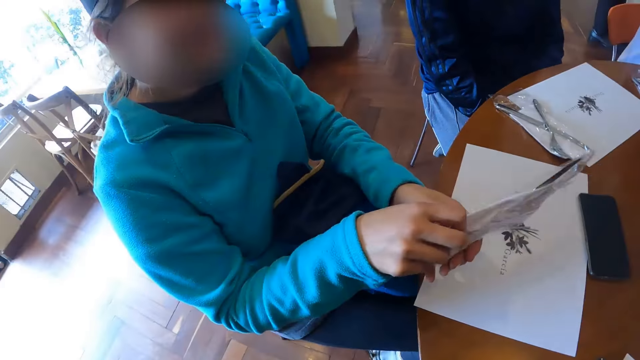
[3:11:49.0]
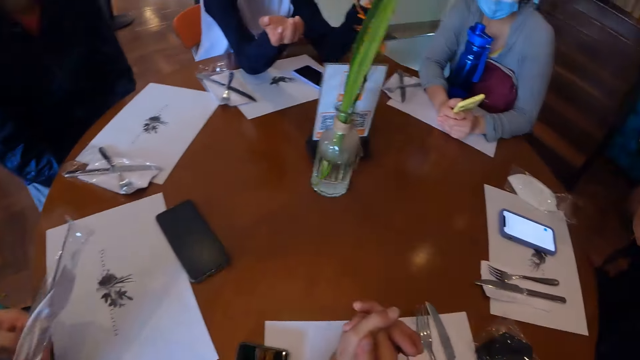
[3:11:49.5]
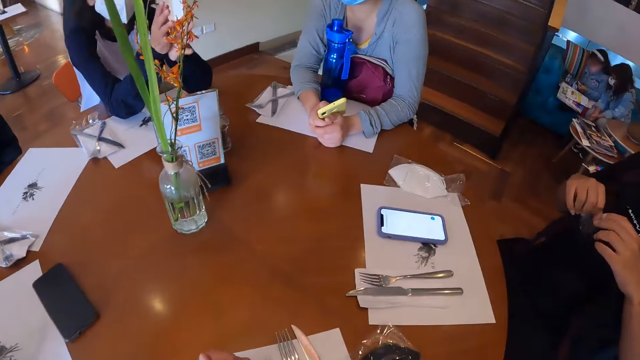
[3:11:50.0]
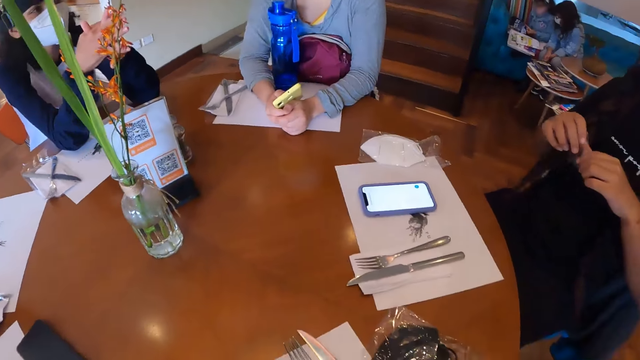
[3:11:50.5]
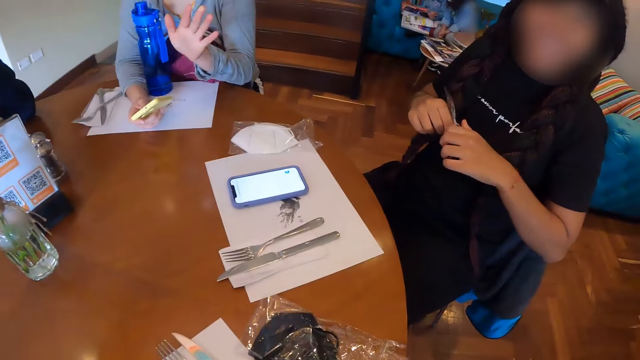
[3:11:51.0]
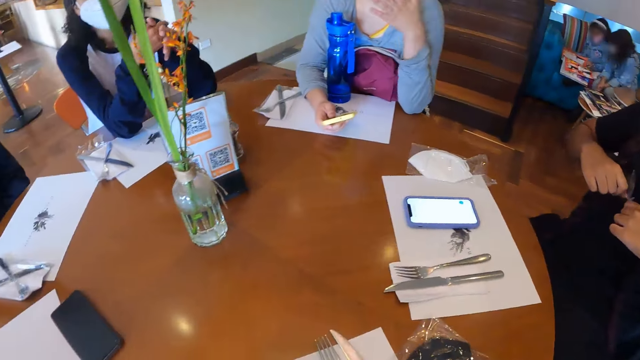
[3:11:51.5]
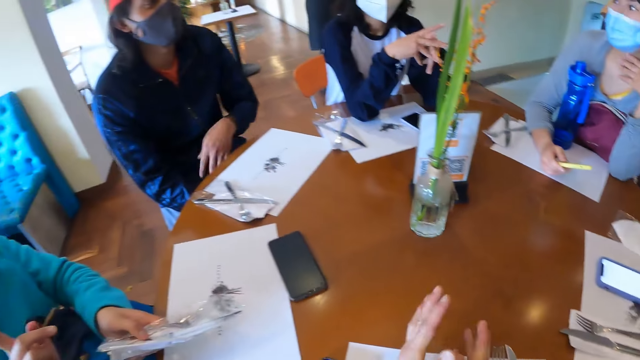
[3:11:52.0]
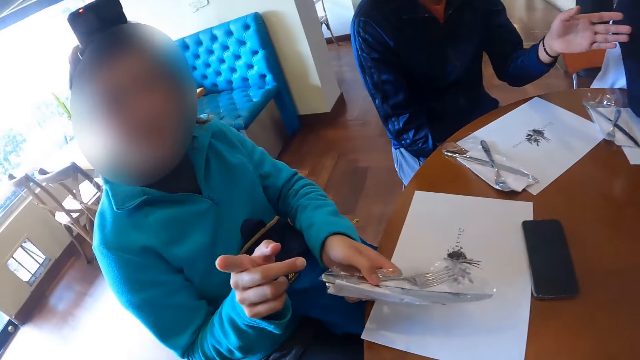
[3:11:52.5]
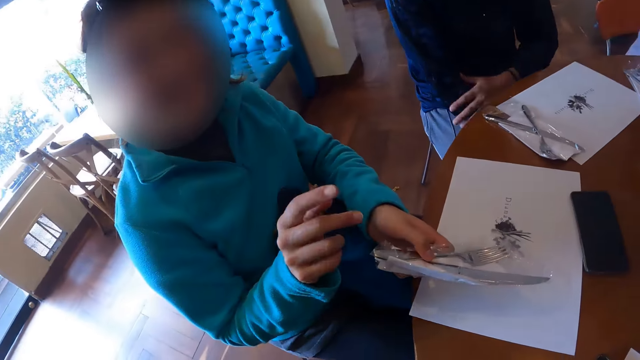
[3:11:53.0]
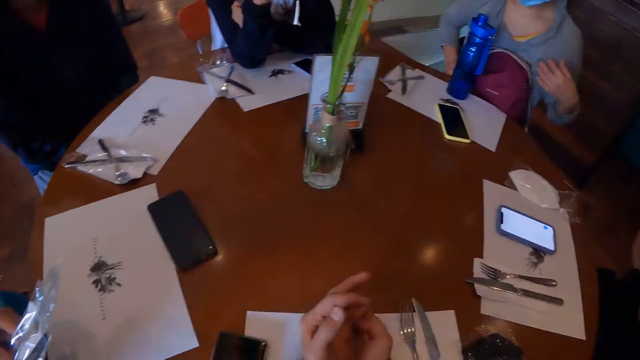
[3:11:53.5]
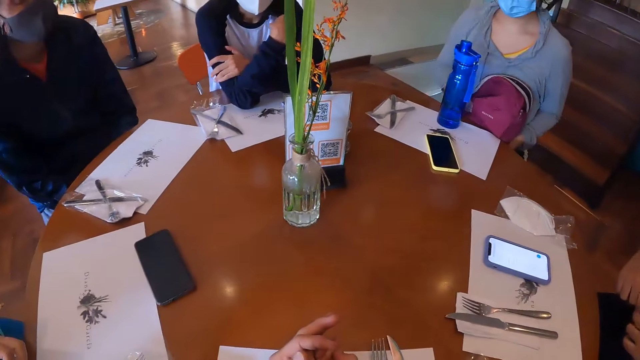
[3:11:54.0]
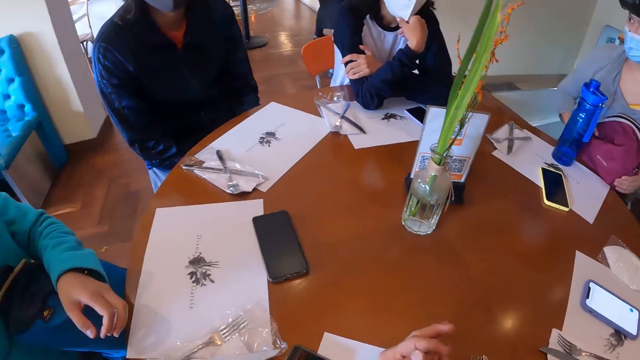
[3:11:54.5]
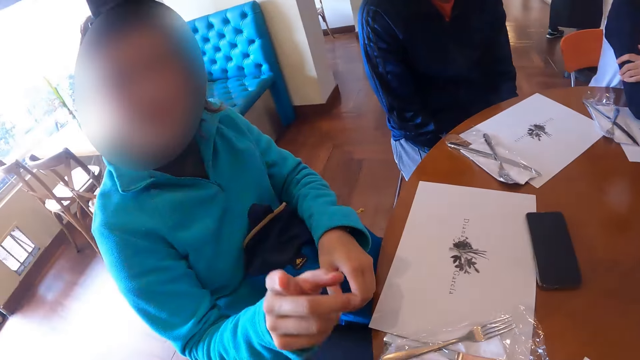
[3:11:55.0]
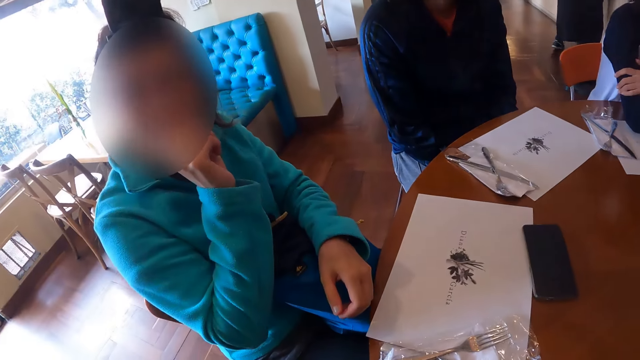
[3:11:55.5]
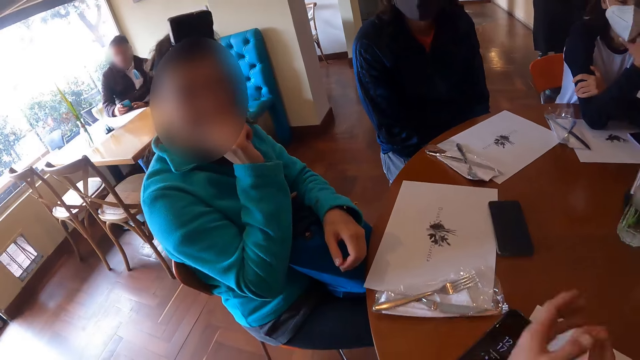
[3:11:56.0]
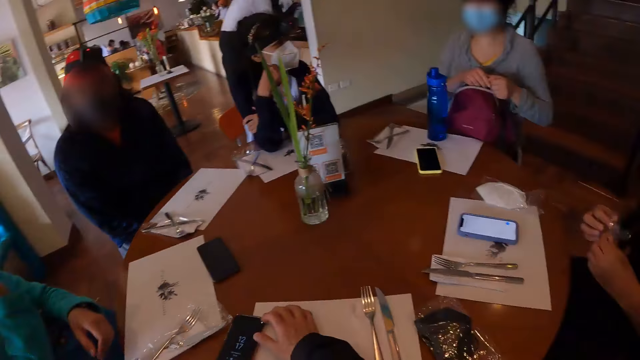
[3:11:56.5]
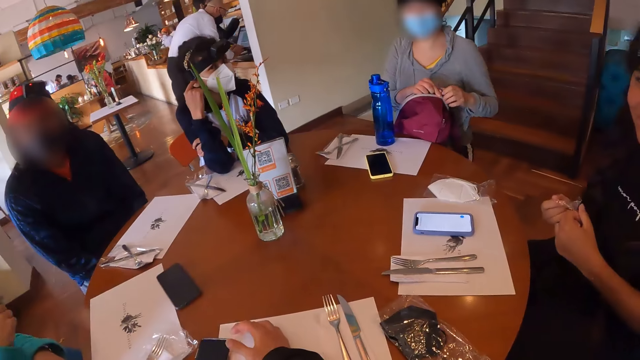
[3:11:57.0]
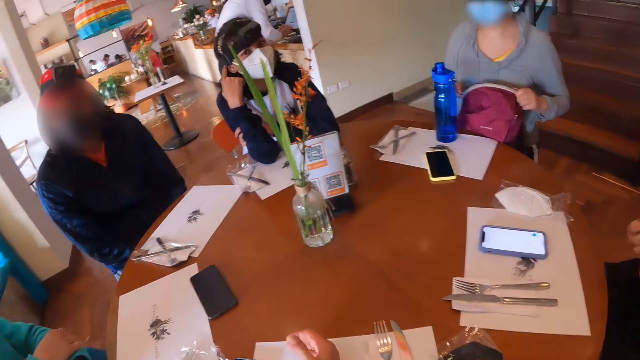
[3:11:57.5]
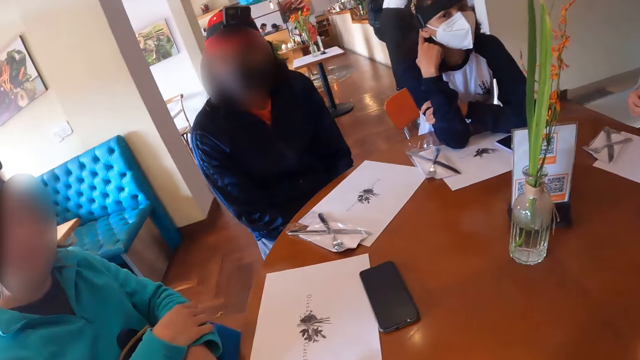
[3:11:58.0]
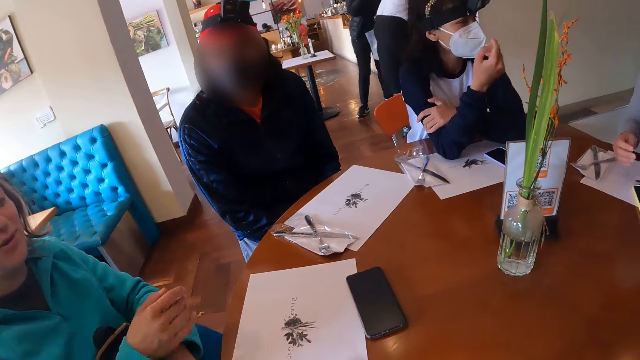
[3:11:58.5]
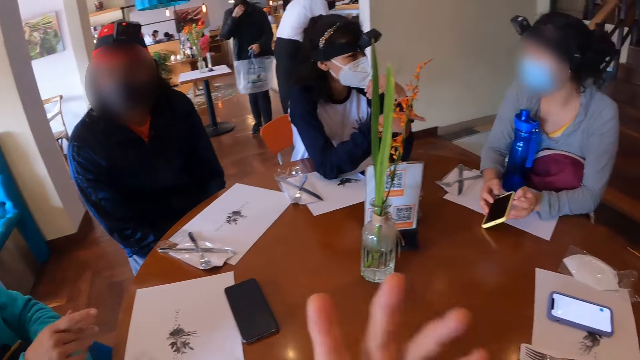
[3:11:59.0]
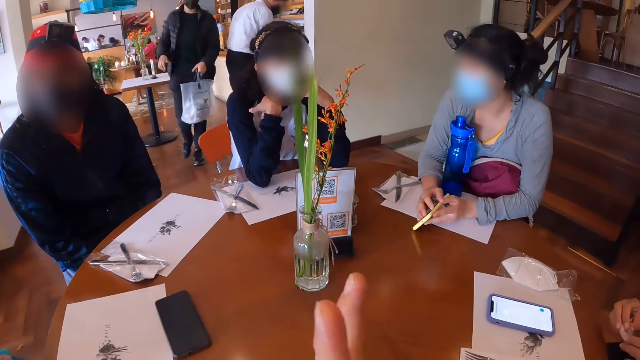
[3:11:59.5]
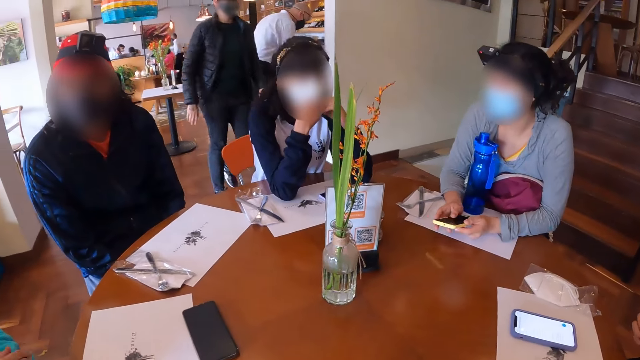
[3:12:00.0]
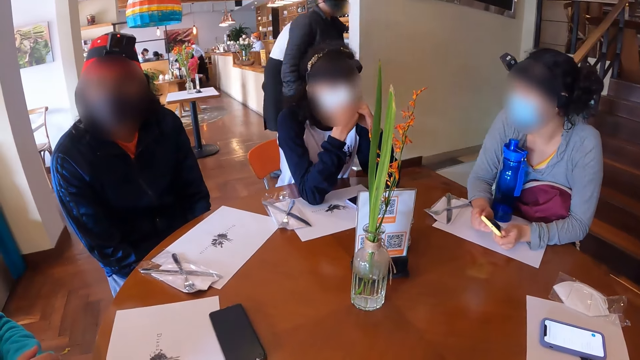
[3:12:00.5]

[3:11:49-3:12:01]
A woman makes gestures with both hands. Another woman makes gestures with both hands at the camera wearer. The camera wearer looks around the table. A third woman points at the camera wearer with her right hand. A man makes gestures with his left hand at the camera wearer. The camera wearer looks around the table. The first woman touches her face mask with her right hand. The third woman places the plastic bag on the table. A fourth woman touches her face with her right hand. The camera wearer makes gestures with his left hand. The second woman opens the bag on her laps with both hands. The first woman touches her head with her left hand. The second woman closes the bag. The third woman gestures at the camera wearer. The second woman picks up the phone on the table with both hands. A fifth woman points at the second woman. The camera wearer makes gestures with his left hand and interacts with the people at the table. The first woman touches her face mask with her left hand.

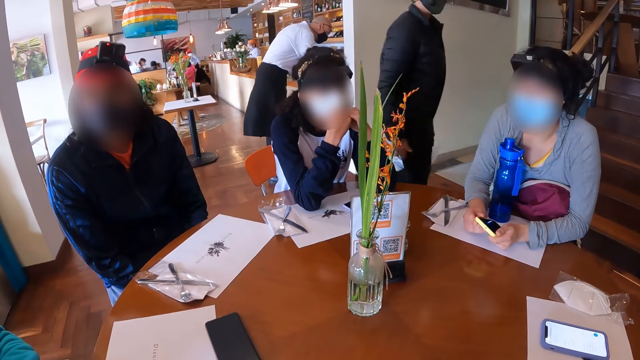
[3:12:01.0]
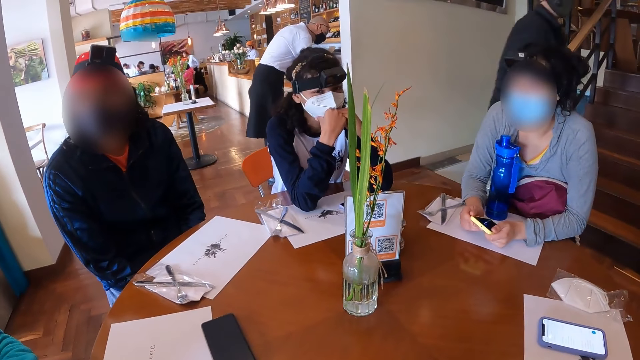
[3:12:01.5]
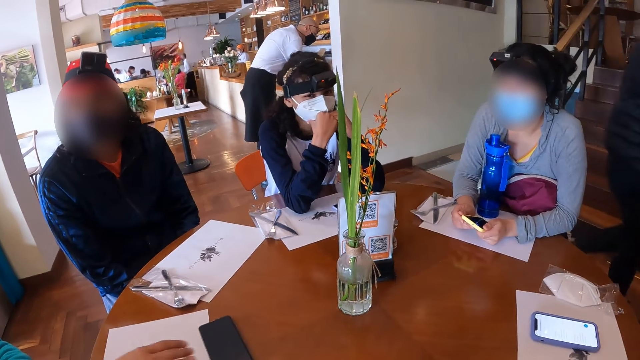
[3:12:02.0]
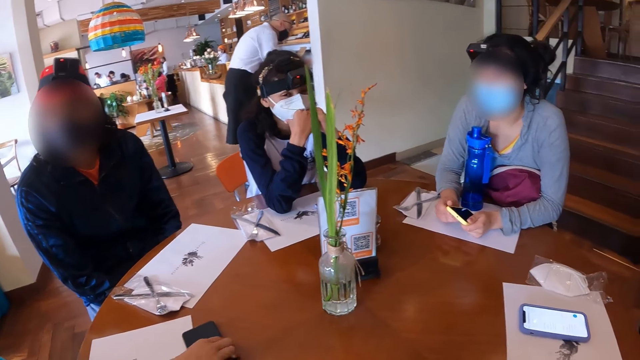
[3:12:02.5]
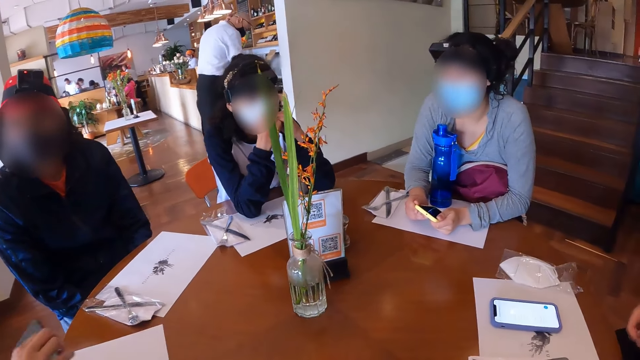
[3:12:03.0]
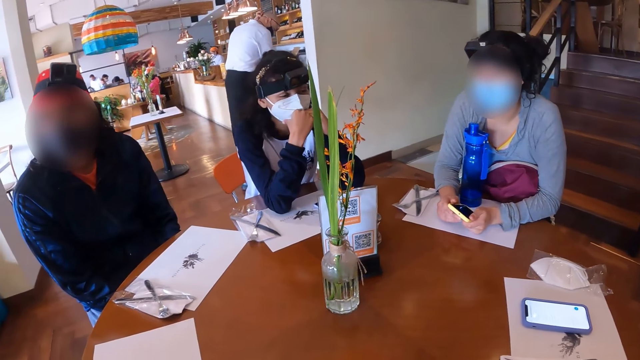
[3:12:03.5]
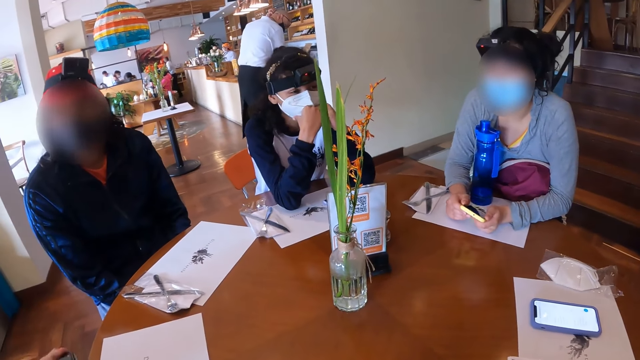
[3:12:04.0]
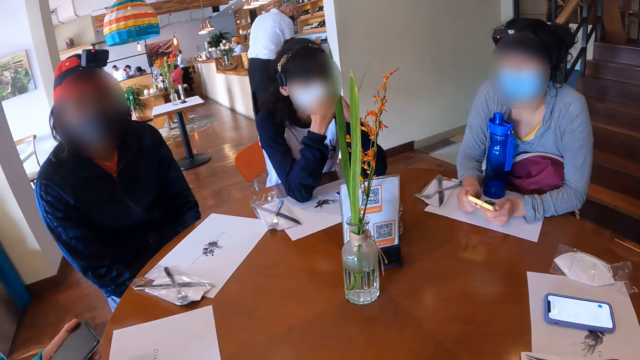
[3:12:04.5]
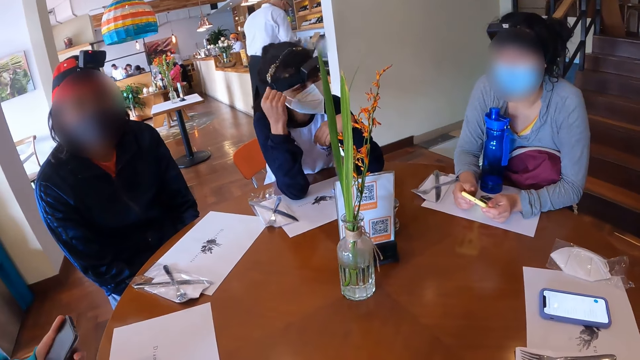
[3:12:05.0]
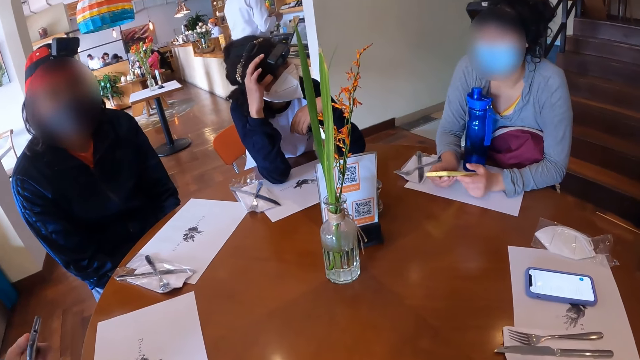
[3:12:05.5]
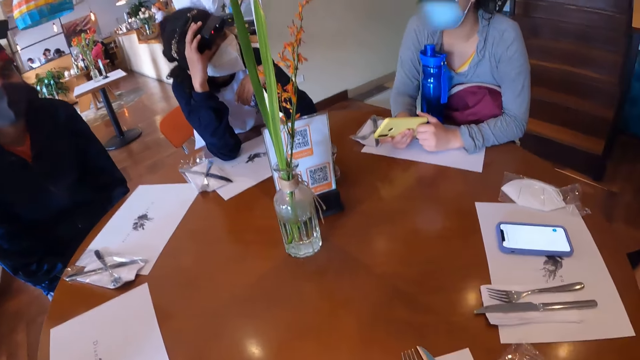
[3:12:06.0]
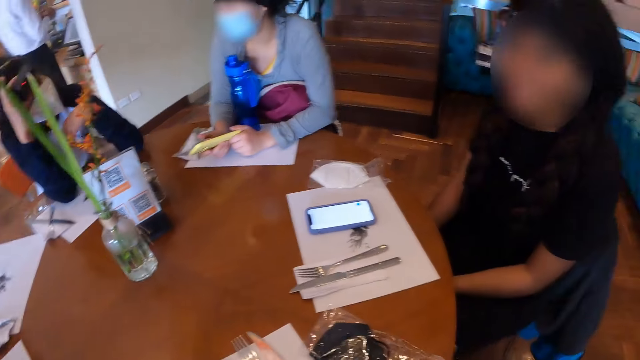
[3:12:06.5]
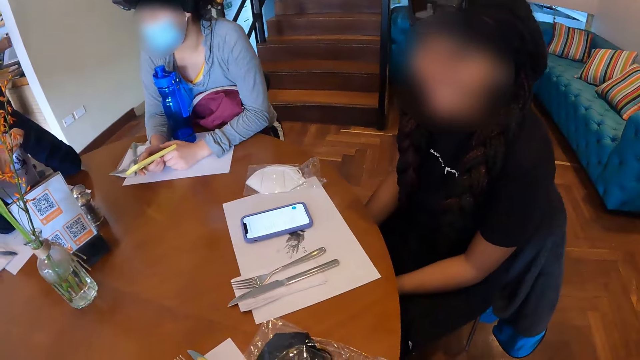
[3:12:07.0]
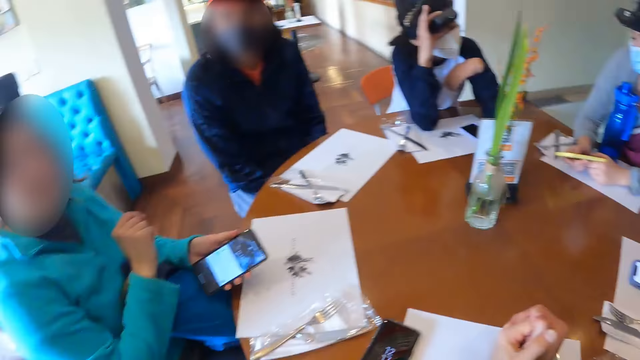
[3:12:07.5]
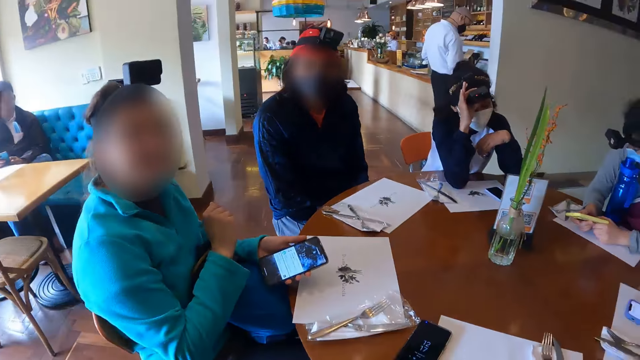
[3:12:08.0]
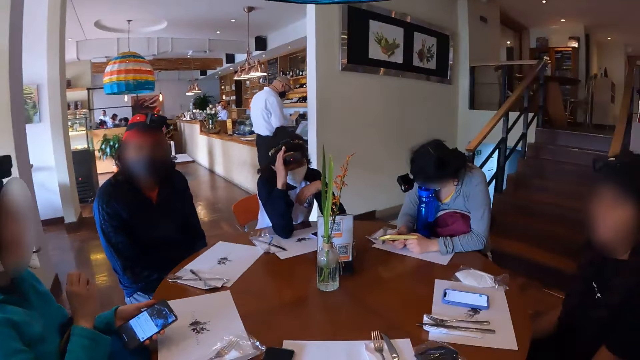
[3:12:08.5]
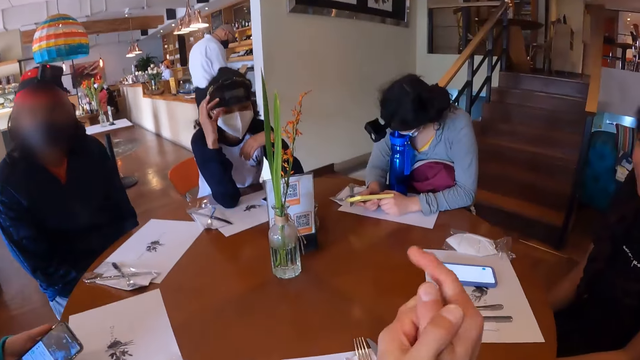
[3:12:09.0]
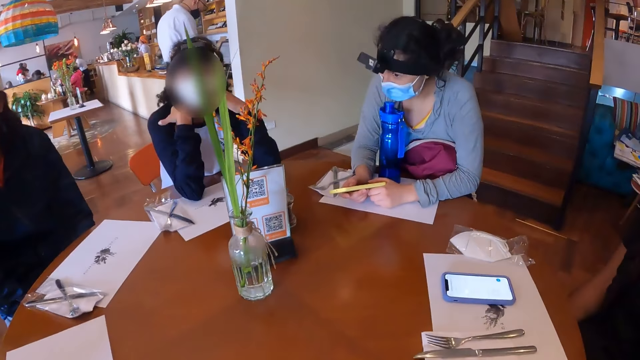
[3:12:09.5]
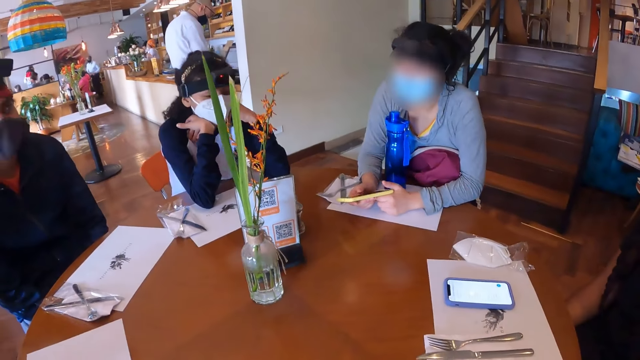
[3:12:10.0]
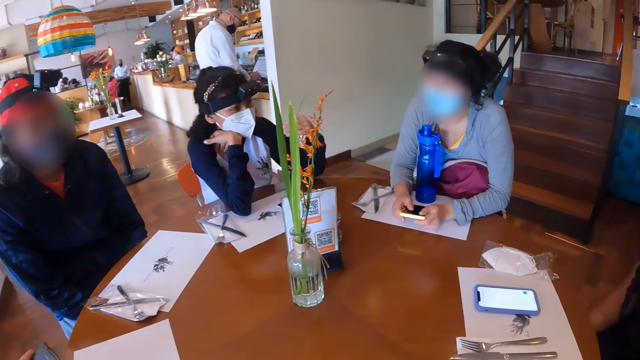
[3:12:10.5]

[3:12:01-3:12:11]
The camera wearer looks around the table. A woman picks up the phone on the table with her right hand. She holds the phone in her left hand. Another woman operates a phone. A third woman adjusts a camera on her head with her right hand. The camera wearer looks at another woman. She looks at the woman who operates the phone. She makes a gesture with her right hand finger. She looks around the table. The woman with the camera places her right hand on her chin.
